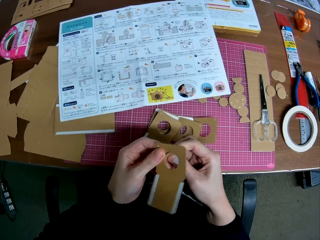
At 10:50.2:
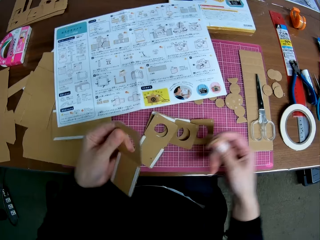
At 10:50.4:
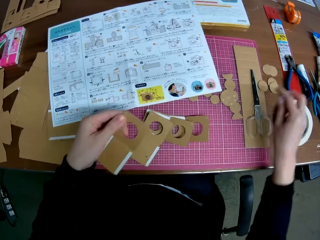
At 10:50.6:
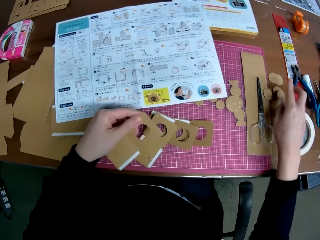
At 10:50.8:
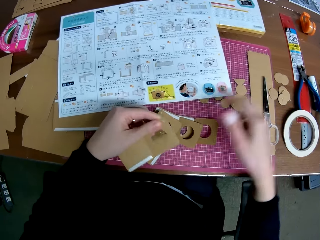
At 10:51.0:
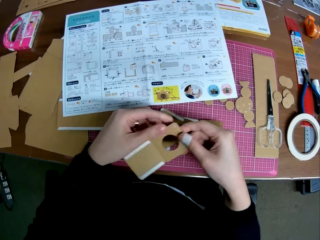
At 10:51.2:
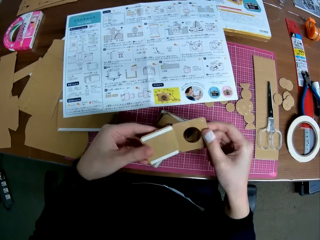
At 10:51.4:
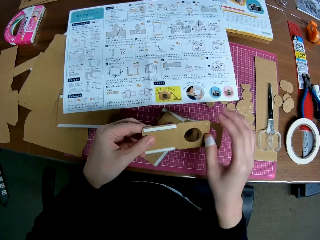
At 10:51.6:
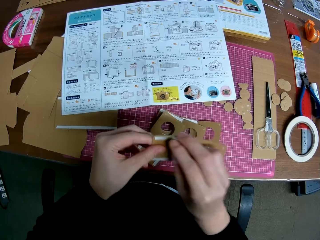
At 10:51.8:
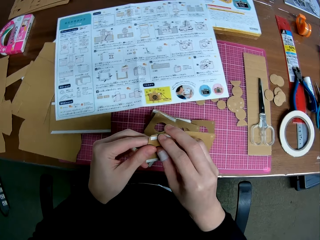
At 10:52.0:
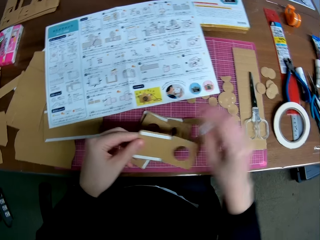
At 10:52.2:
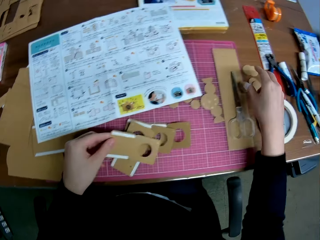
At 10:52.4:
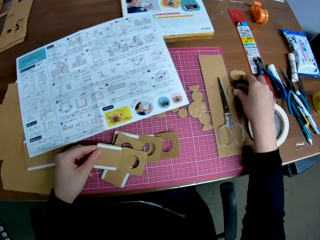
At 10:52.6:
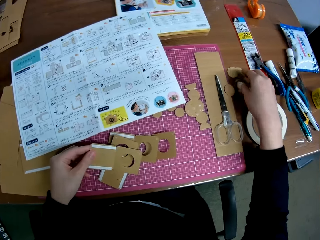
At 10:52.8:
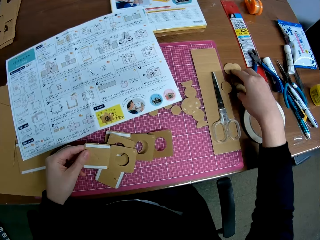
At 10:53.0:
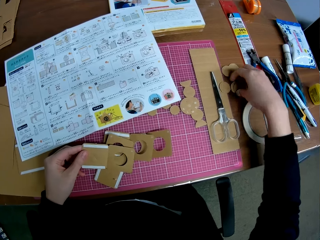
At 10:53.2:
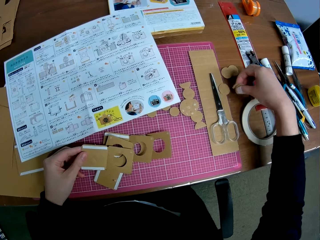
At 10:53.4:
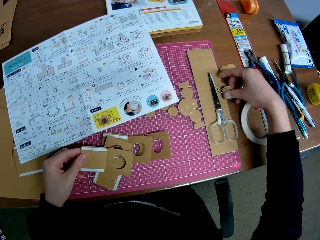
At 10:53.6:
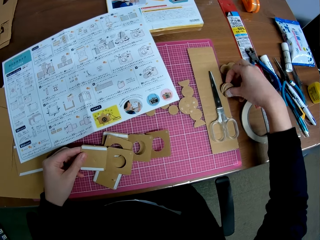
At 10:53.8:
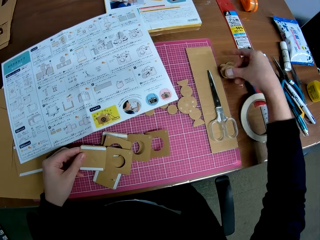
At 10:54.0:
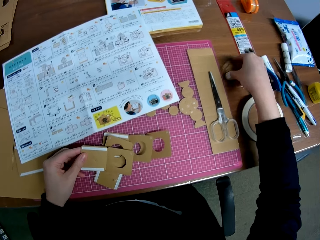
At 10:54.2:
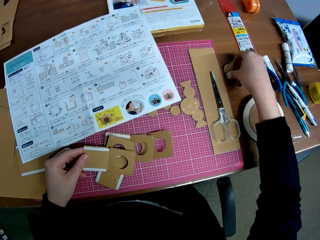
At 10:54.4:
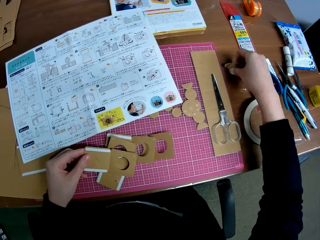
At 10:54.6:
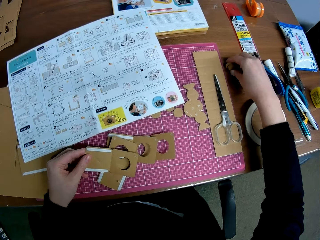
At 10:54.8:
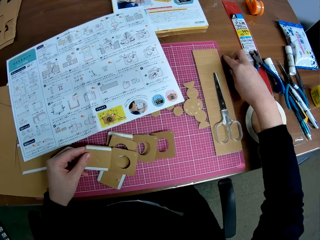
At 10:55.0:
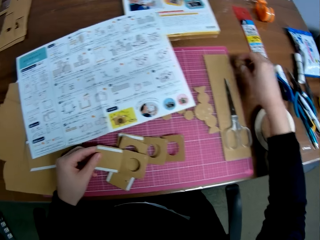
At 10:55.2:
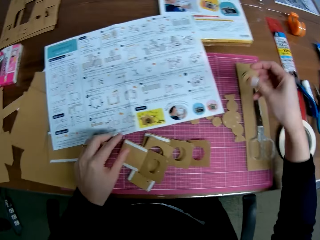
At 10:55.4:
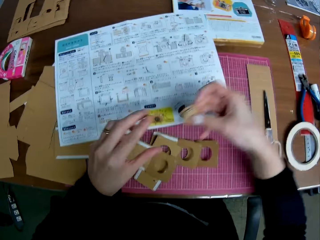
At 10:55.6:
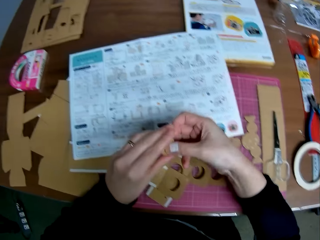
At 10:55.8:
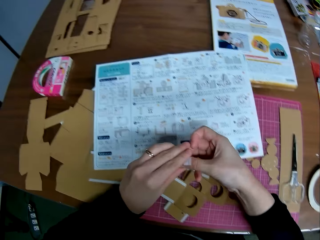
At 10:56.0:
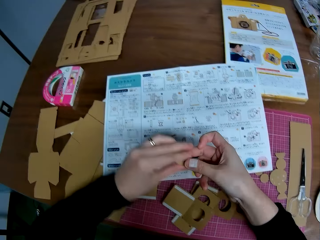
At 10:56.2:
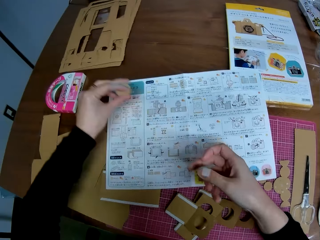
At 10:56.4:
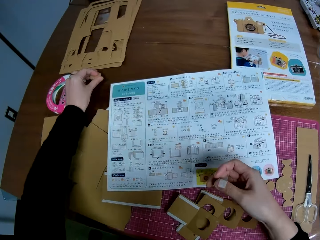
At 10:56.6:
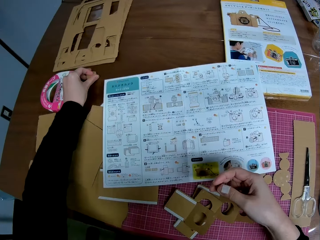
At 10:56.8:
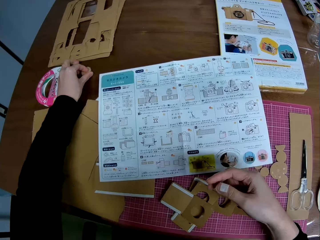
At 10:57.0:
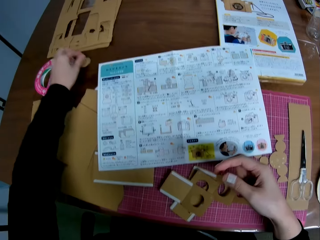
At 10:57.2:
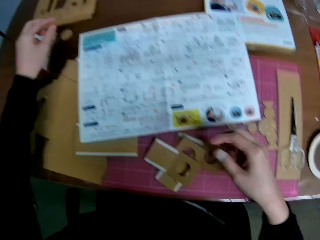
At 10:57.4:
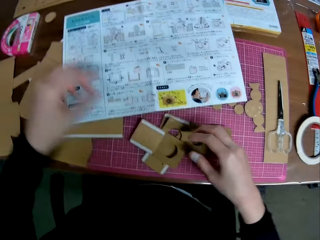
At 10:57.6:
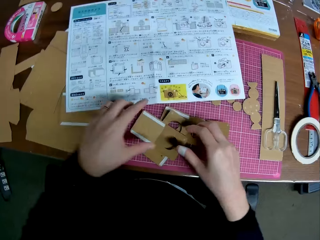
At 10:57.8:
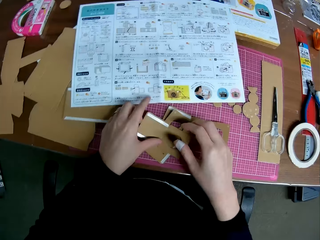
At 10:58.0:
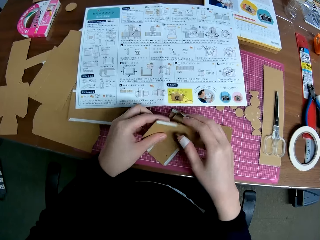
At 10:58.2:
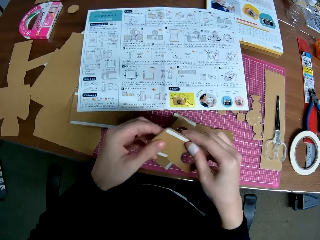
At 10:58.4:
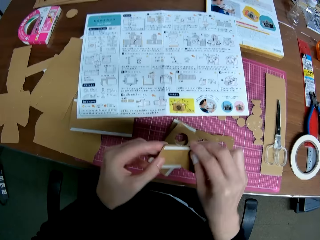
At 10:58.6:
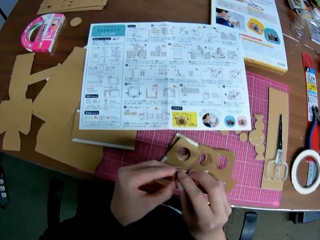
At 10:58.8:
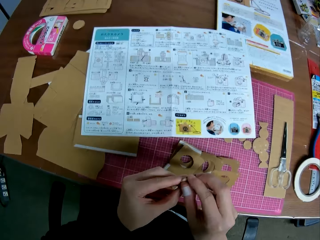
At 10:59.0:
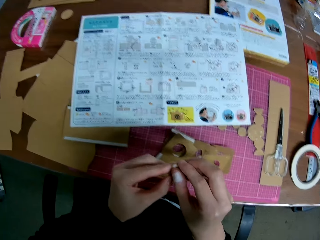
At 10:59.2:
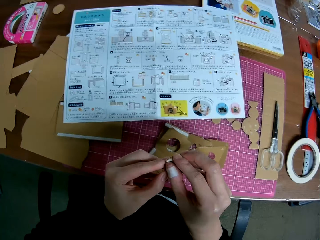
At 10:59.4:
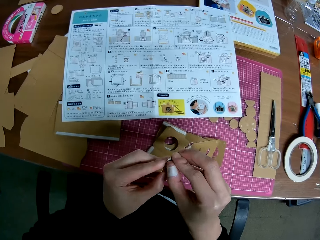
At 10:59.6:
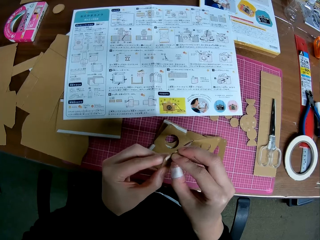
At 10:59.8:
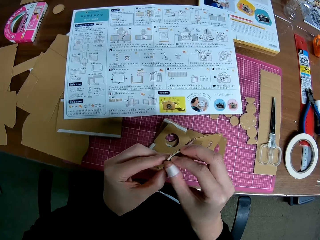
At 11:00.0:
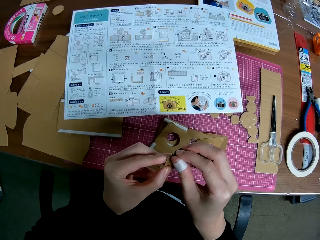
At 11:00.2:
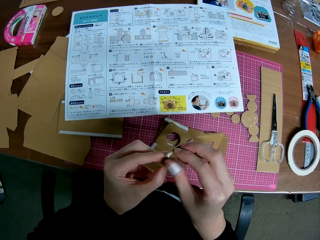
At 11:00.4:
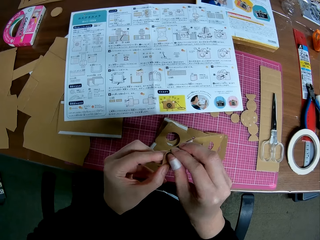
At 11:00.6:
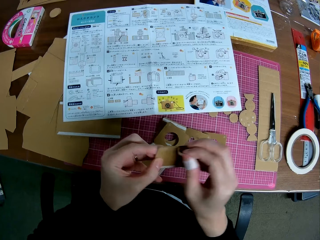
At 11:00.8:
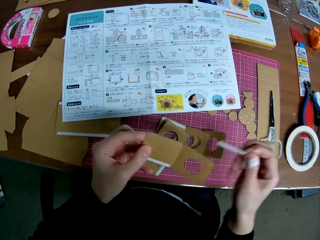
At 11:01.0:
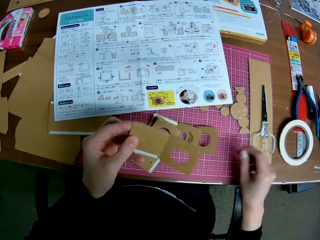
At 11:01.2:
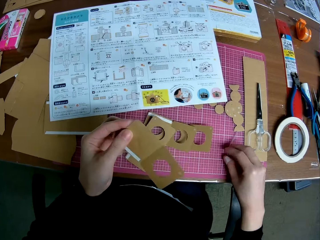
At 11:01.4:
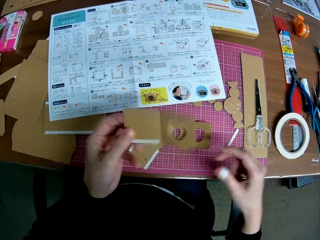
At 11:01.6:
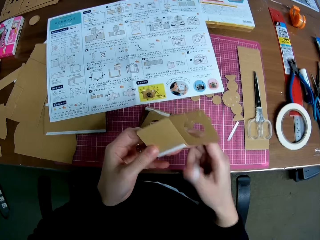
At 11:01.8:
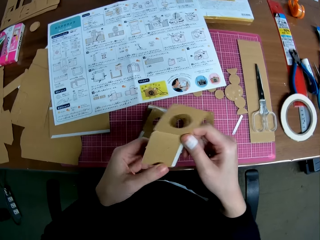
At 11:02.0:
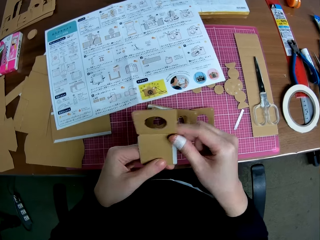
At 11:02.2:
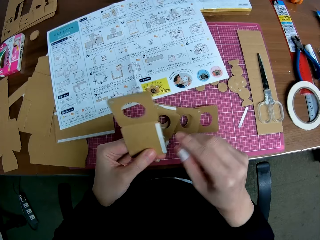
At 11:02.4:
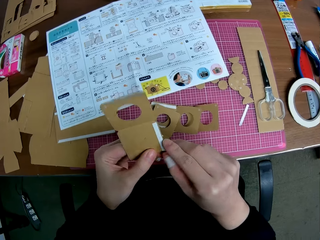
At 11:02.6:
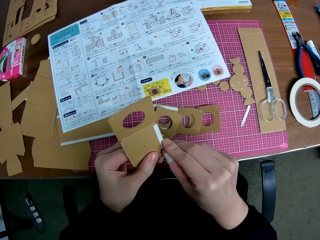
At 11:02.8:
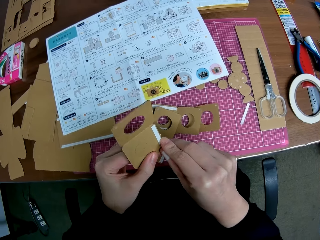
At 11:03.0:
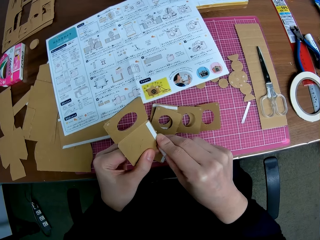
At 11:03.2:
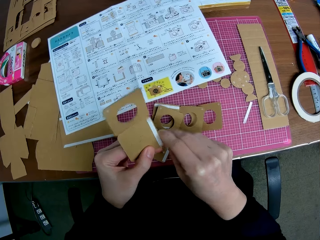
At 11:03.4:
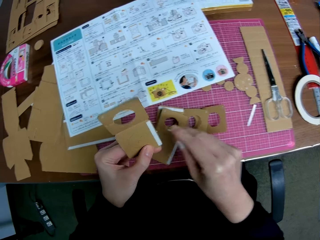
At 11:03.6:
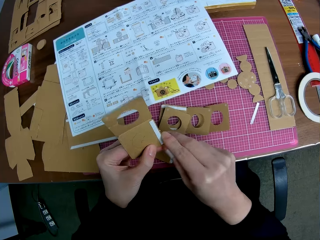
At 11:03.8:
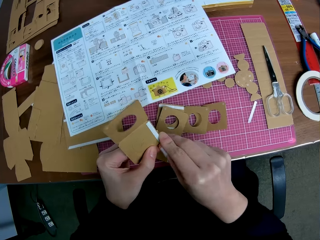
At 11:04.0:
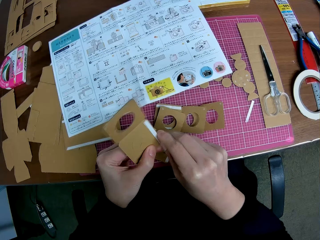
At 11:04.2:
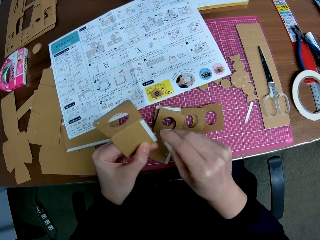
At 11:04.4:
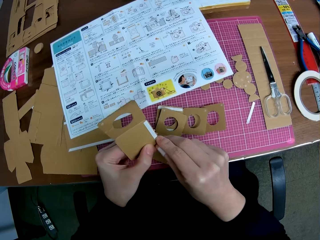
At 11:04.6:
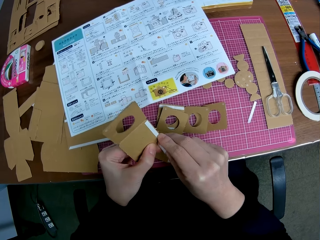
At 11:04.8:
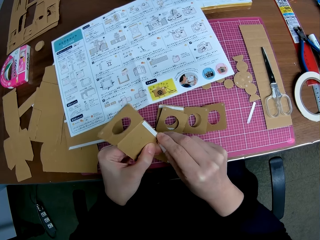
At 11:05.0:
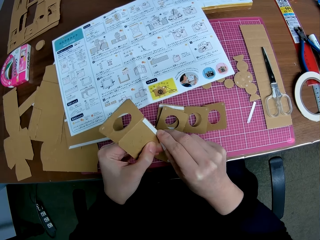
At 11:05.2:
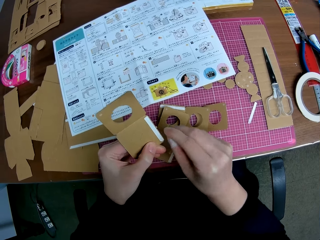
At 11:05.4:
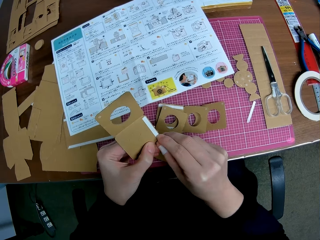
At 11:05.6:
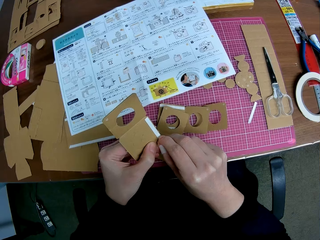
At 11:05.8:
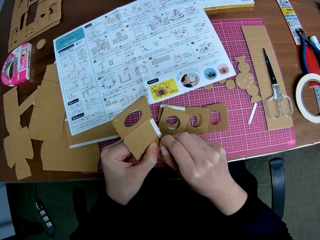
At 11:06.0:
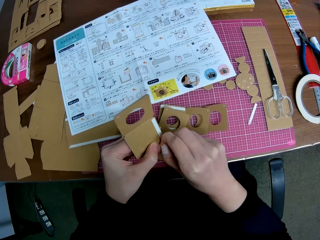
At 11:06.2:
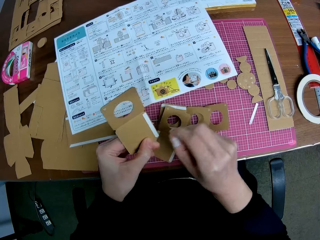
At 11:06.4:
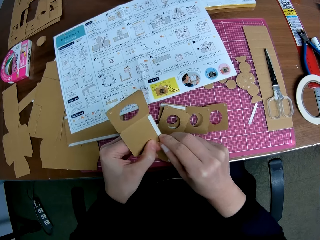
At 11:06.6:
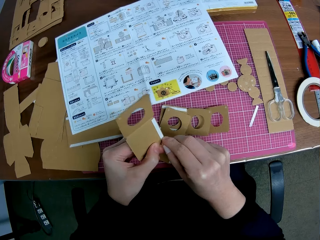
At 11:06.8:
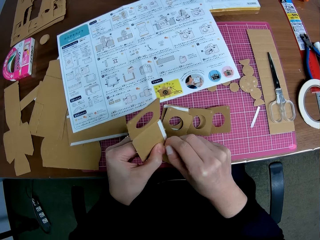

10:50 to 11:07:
The camera wearer drops the round shape on the table with his right hand. He picks up the removed round shapes with his right hand. He passes the removed round shapes to his left hand and drops the removed round shapes on the table with his left hand. He picks up a taped carved shape on the table with both hands and removes the tapes on the taped carved shape with his right hand. He removes the carton piece.

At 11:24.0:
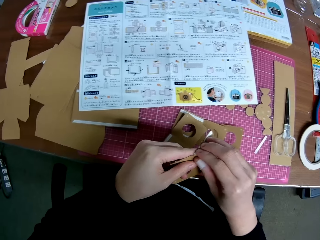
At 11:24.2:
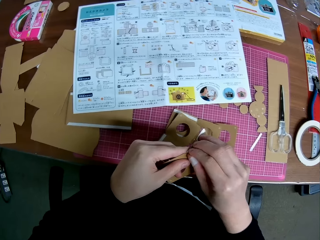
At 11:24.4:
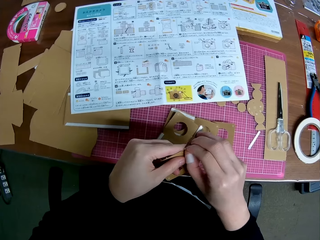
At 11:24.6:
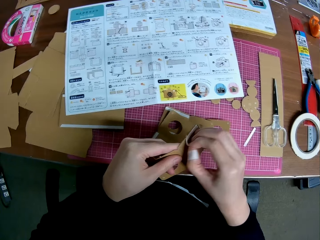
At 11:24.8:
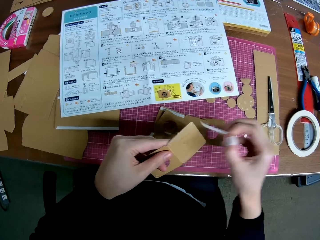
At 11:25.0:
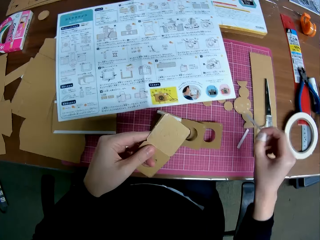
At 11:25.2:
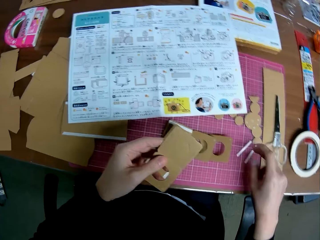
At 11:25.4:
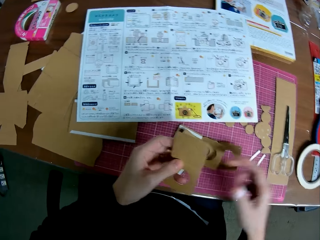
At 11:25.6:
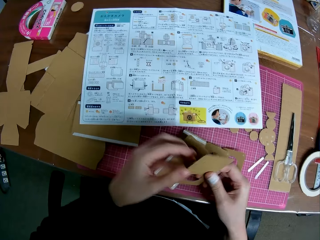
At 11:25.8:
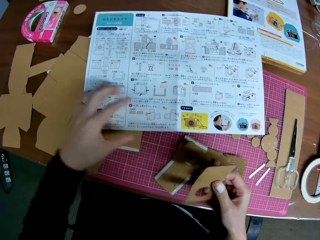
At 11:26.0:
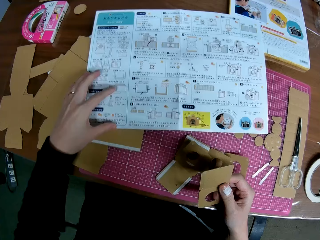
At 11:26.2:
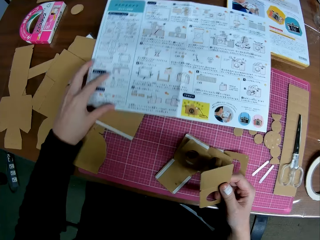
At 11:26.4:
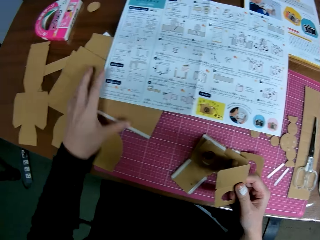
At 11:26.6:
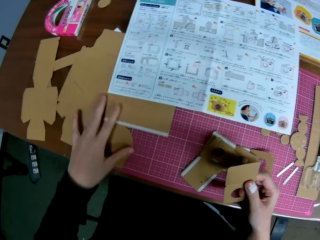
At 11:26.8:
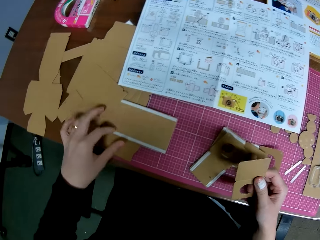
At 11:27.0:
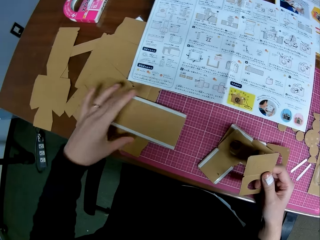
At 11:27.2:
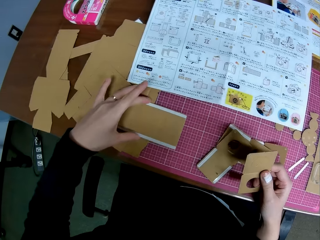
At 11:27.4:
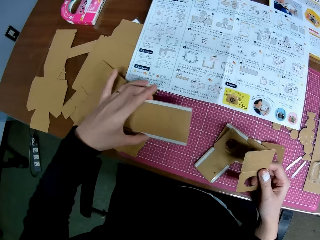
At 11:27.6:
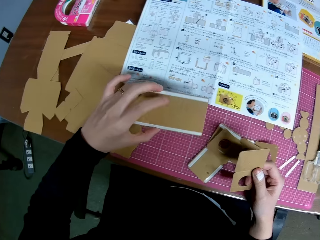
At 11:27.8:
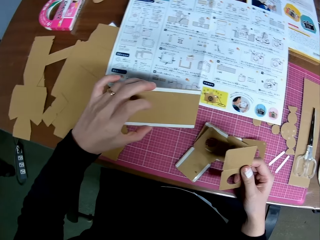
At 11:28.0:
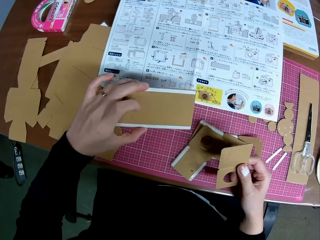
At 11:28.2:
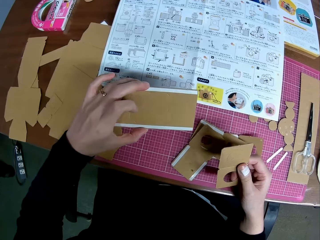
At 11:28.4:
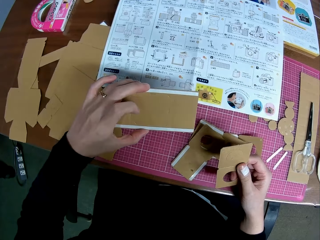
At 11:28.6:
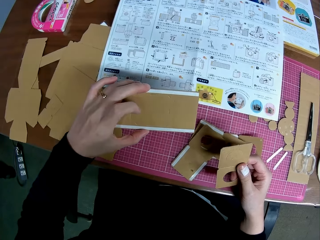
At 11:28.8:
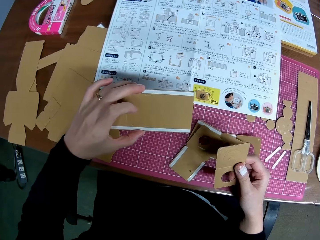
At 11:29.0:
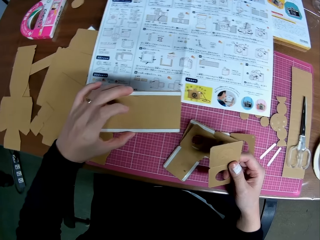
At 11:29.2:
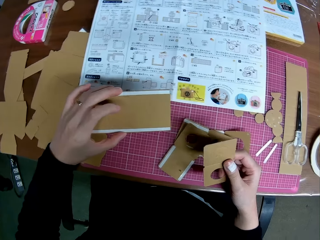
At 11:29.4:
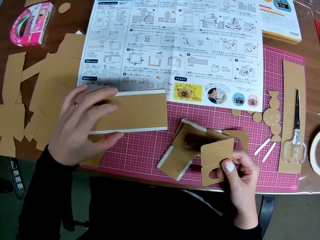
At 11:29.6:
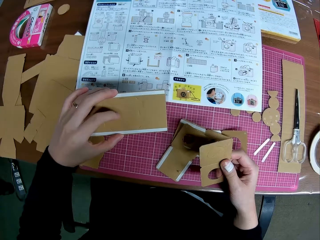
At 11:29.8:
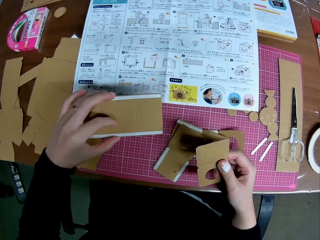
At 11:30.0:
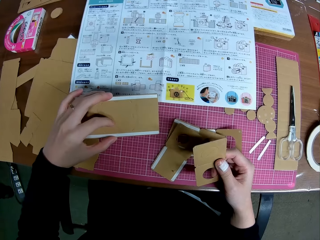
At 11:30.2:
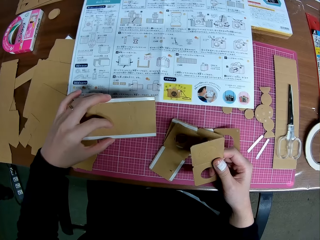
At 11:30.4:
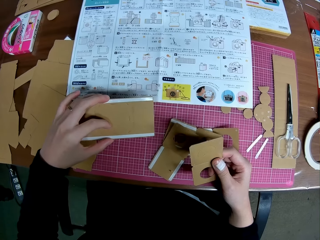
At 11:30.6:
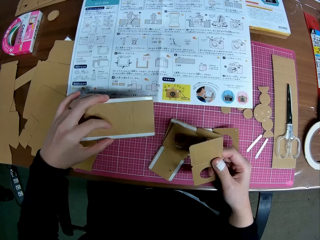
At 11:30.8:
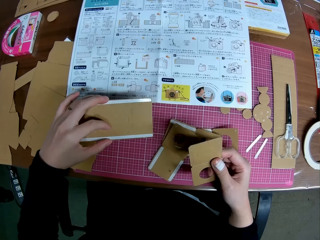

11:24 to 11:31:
The camera wearer puts the cello tape on the table. He holds the carved shape in his right hand. He adjusts the instruction manual on the table with his left hand. He drags another taped carved shape on the table with his left hand. He picks up the carved shape with his left hand.
